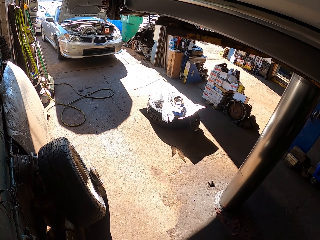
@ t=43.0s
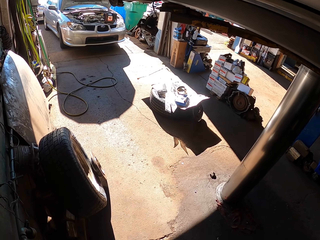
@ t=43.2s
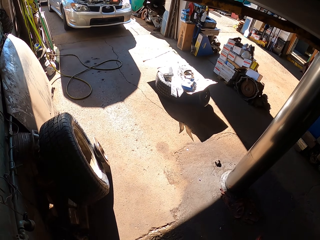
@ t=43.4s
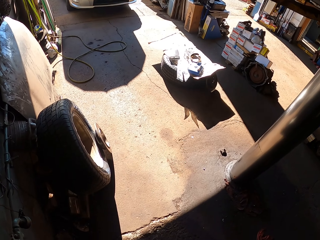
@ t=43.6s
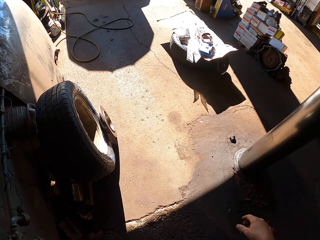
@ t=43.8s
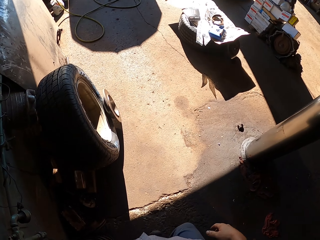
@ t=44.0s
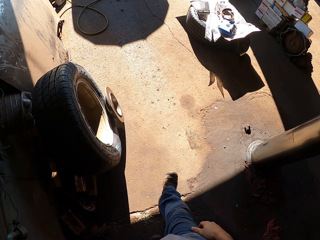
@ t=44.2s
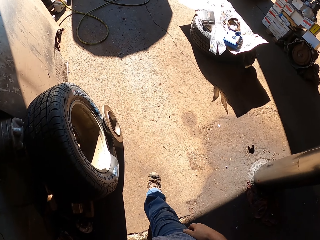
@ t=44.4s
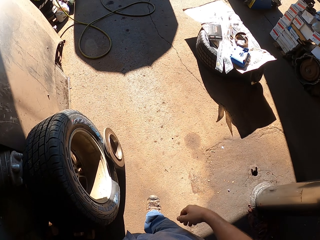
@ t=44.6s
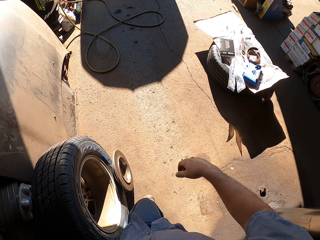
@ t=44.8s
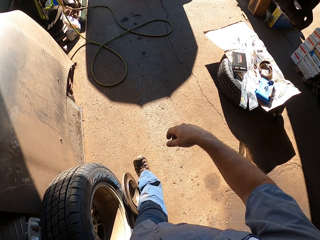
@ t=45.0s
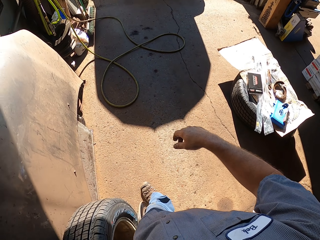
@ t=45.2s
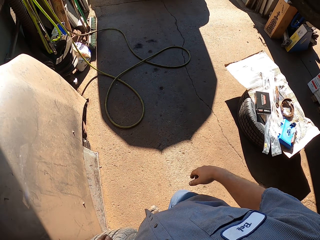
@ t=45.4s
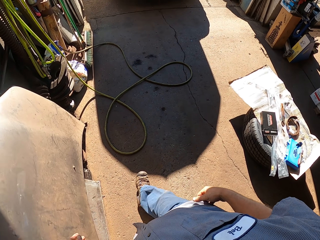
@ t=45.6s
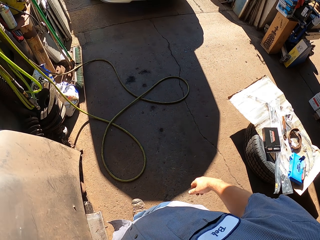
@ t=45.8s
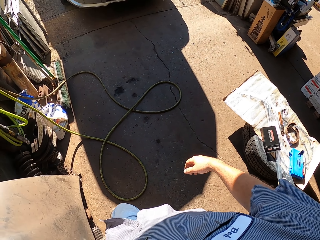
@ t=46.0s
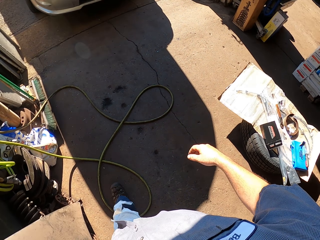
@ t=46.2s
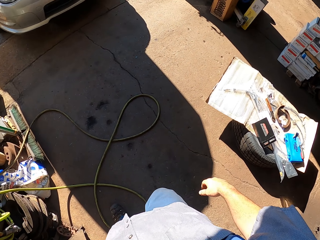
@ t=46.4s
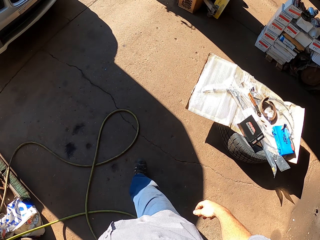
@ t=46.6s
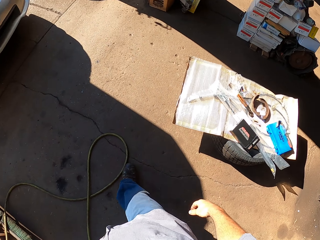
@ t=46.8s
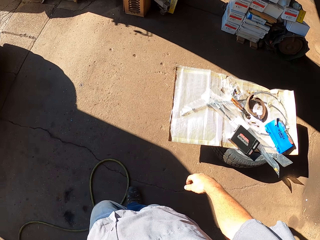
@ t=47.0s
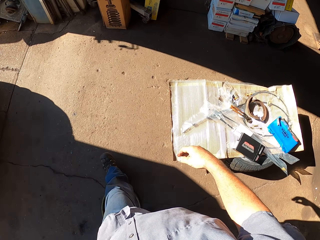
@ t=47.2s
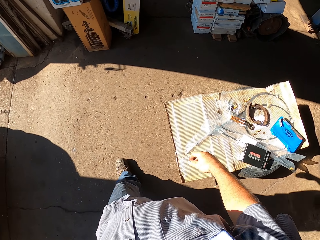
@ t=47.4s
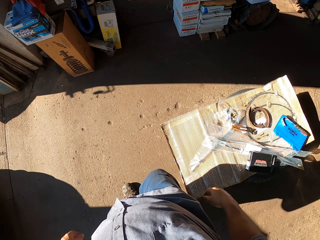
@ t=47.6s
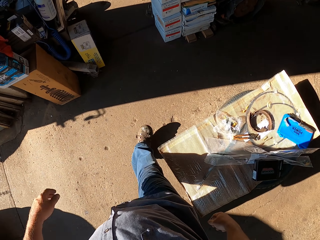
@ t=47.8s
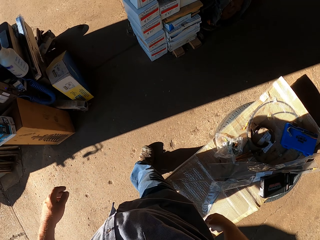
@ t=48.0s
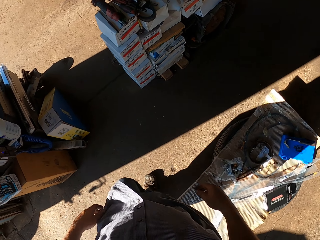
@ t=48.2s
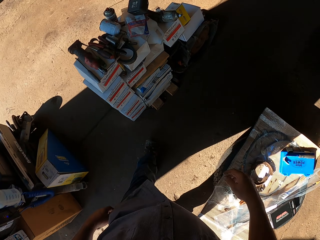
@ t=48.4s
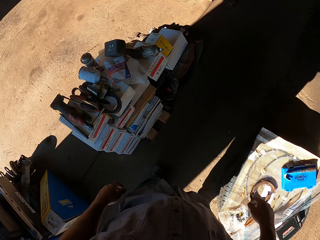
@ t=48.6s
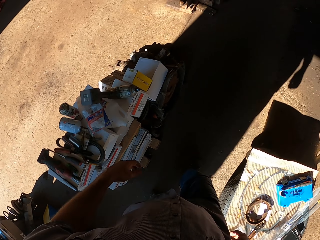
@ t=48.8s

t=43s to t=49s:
The camera wearer walks towards the garage store.

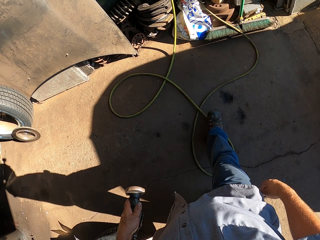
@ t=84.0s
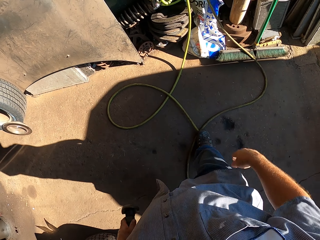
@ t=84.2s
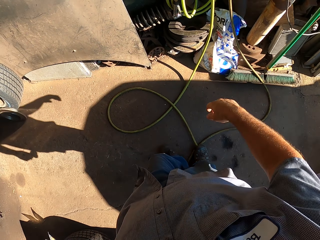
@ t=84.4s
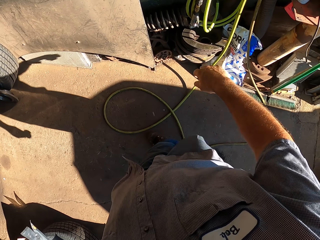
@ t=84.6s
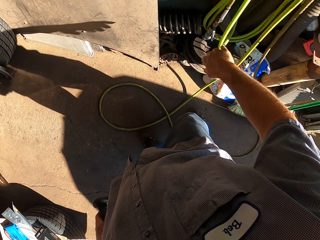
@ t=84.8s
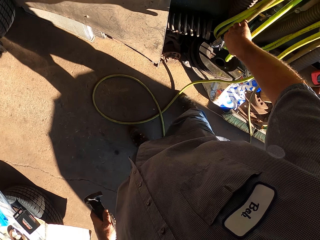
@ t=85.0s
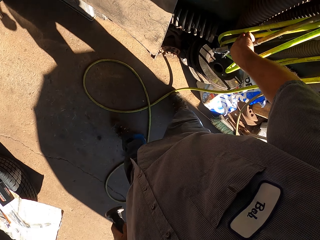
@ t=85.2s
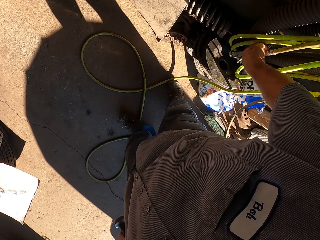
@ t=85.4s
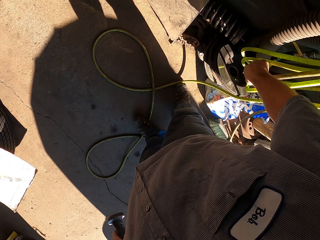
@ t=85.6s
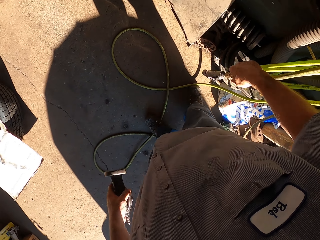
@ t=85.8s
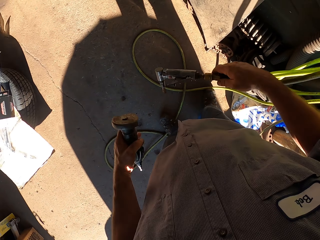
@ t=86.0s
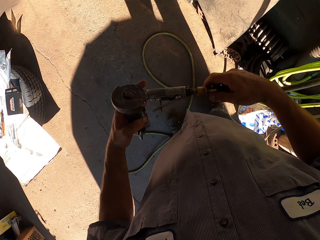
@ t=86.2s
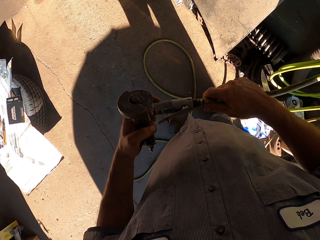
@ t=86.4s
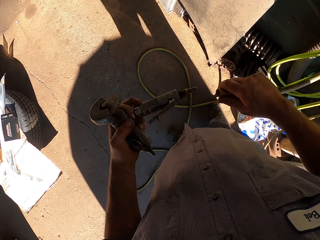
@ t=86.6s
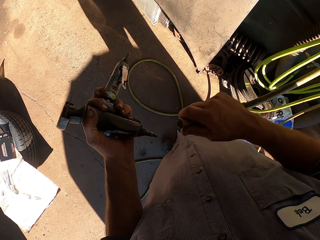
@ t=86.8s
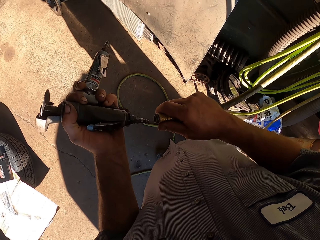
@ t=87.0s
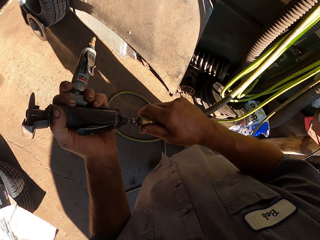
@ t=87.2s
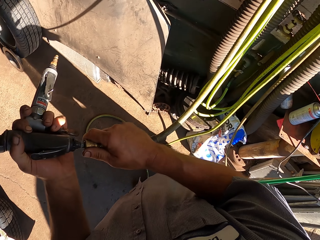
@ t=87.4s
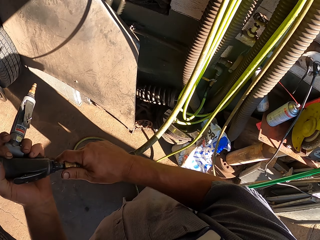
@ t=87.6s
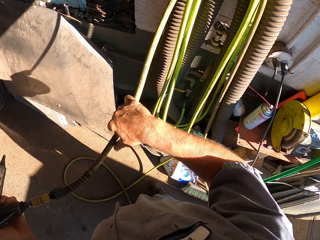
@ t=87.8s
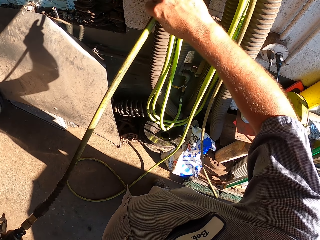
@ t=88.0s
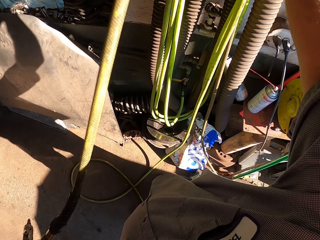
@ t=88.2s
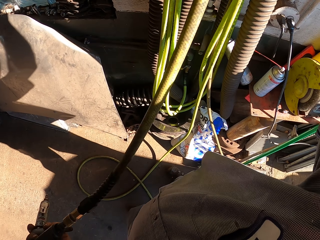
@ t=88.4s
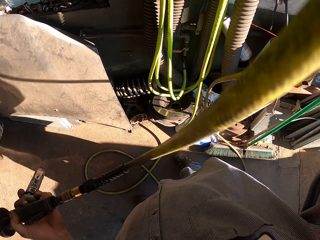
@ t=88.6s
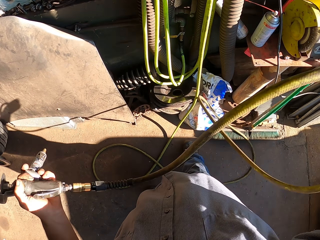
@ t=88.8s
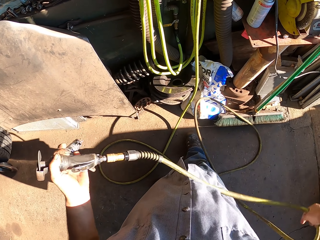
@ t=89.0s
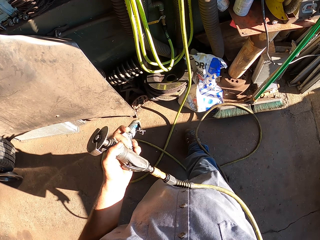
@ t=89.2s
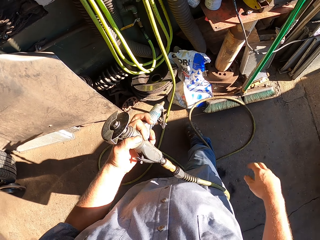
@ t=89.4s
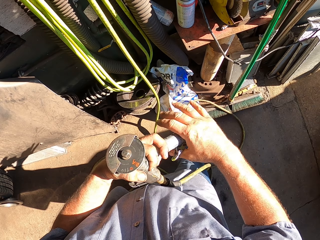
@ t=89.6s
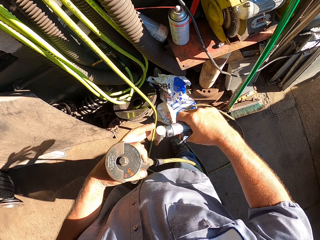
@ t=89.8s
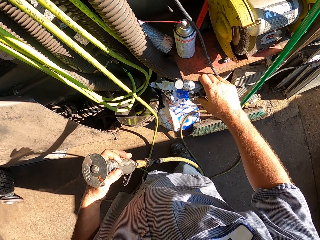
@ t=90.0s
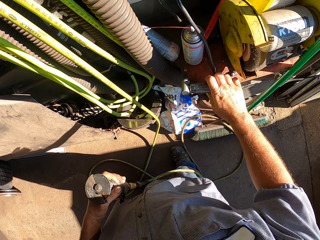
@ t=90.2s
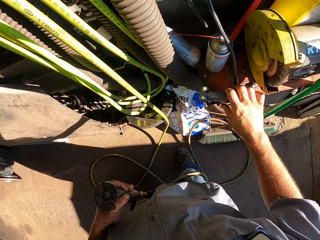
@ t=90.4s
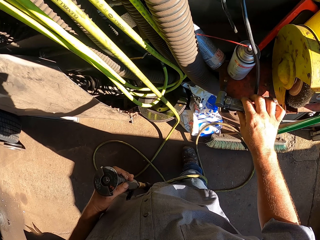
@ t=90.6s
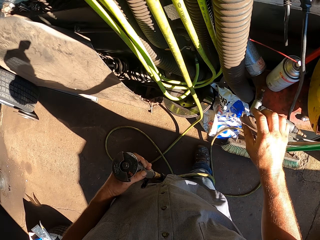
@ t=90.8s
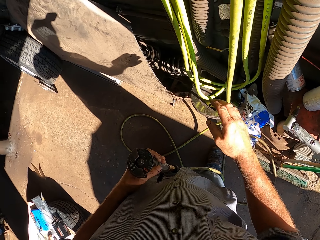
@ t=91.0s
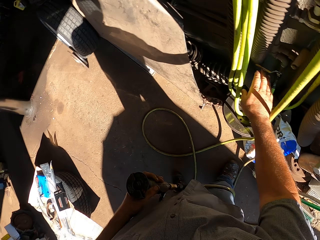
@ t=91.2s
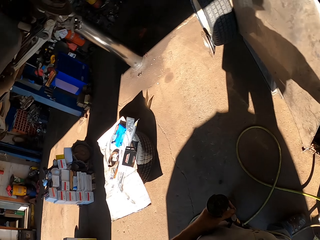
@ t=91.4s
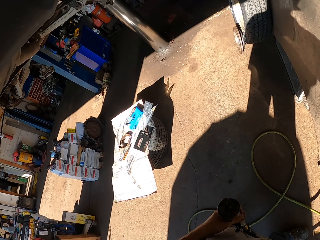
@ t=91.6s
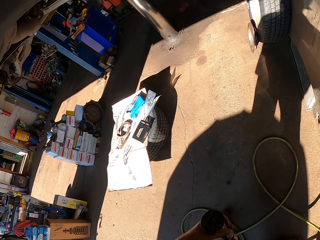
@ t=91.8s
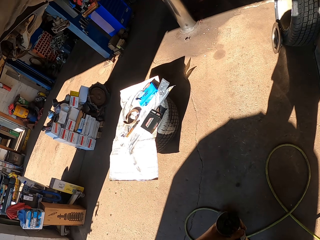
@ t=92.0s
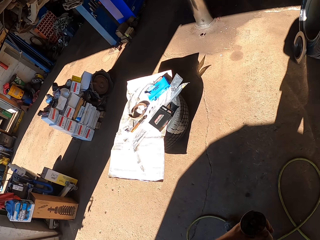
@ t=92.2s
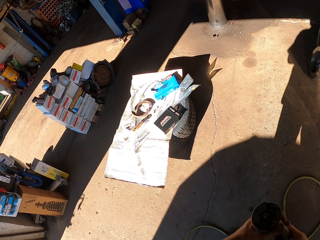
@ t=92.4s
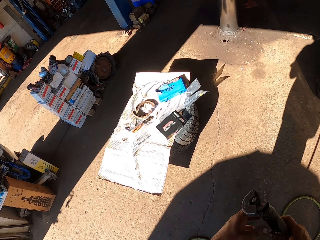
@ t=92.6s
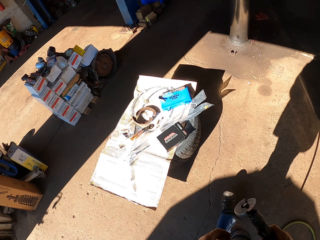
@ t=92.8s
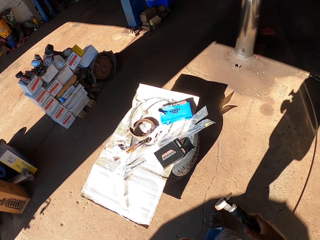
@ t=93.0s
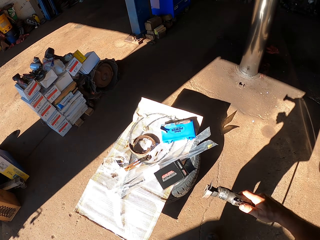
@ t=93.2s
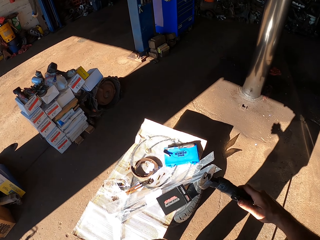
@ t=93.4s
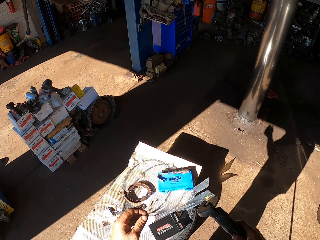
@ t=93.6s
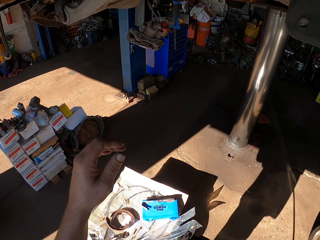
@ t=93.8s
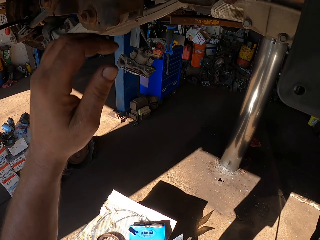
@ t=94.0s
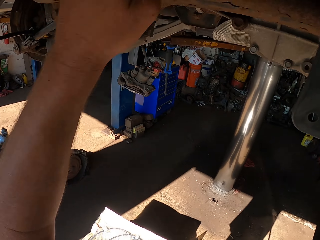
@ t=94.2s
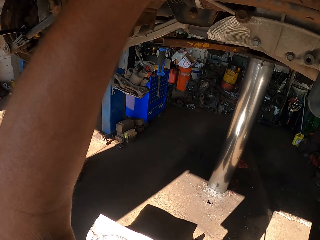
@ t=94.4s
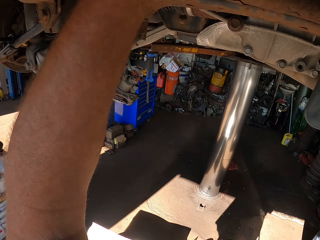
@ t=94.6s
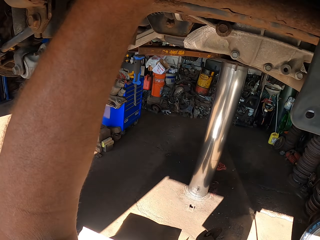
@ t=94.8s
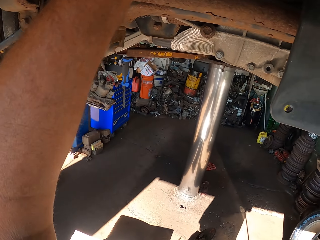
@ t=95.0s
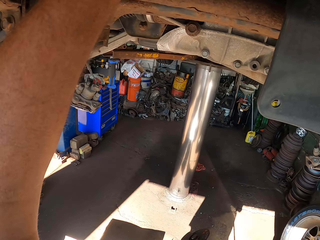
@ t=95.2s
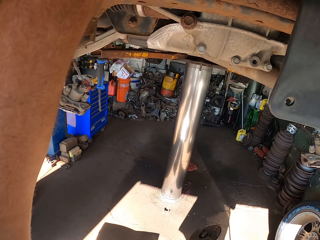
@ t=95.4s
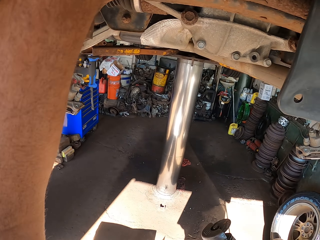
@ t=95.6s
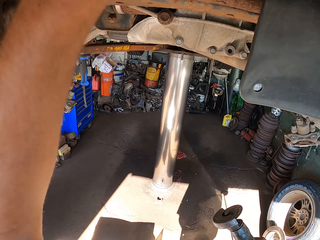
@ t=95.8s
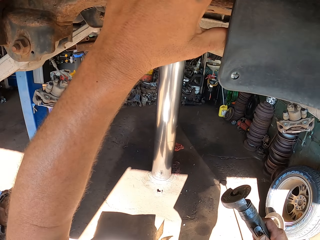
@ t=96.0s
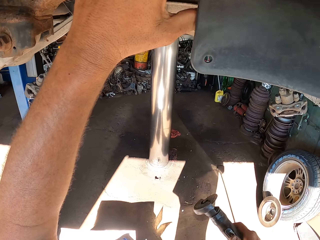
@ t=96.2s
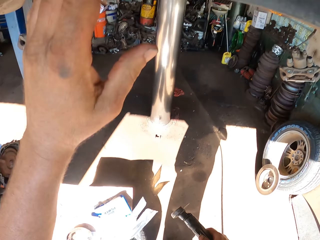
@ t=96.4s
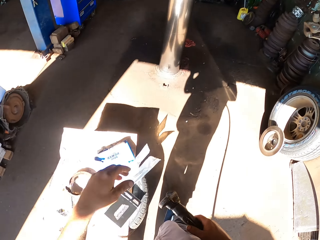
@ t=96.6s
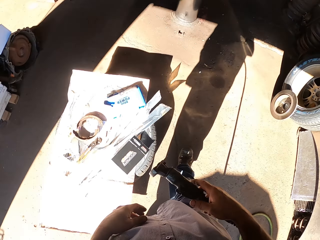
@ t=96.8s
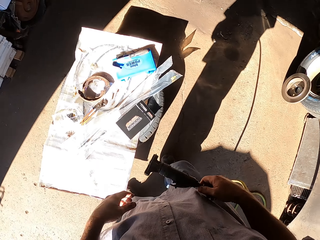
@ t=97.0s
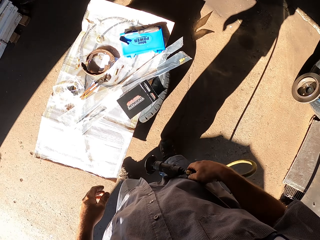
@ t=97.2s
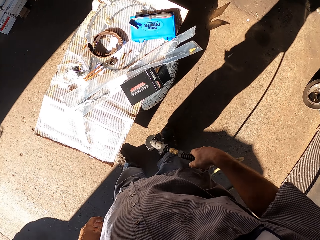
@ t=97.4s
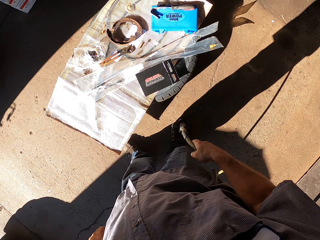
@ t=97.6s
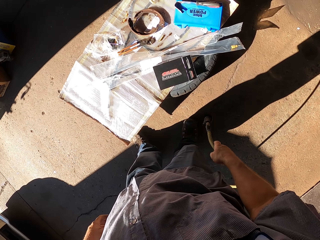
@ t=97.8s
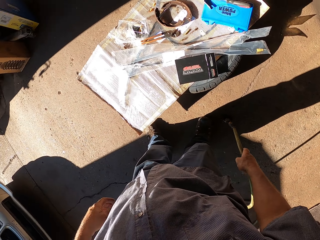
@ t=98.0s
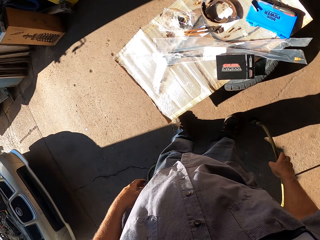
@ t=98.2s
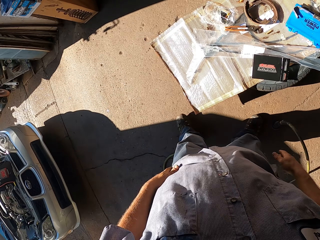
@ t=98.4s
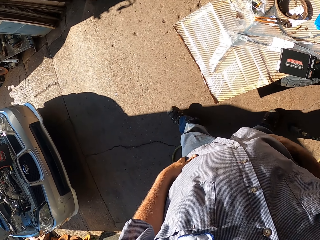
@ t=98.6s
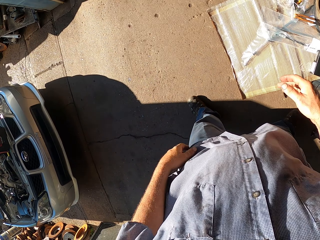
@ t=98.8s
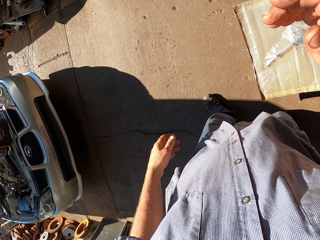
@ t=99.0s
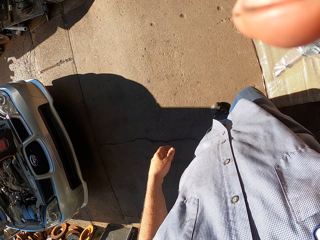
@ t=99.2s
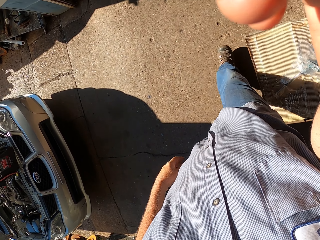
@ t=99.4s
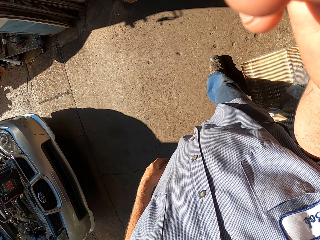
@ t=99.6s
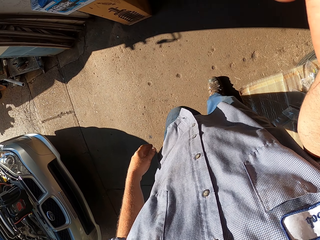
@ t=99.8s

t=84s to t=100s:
The camera wearer picks up the pipe. He removes something on the pipe. He attaches the angle grinder with a cable. He plugs the pipe on something. He adjusts the pipe. He places something on the table. He walks to the car. He lifts his left hand. He drops the angle grinder on the ground. He lifts his right hand, adjusts the camera and walks around the garage.
